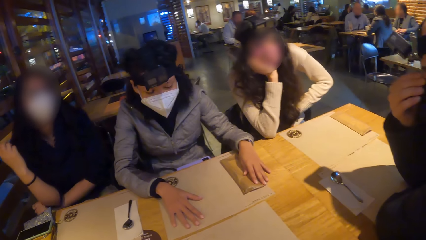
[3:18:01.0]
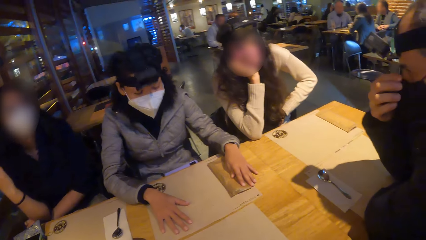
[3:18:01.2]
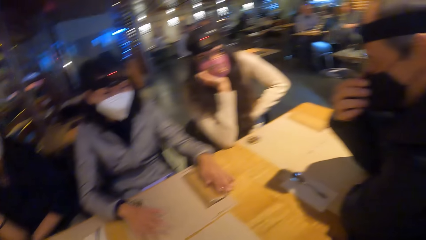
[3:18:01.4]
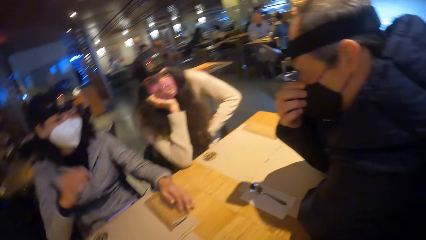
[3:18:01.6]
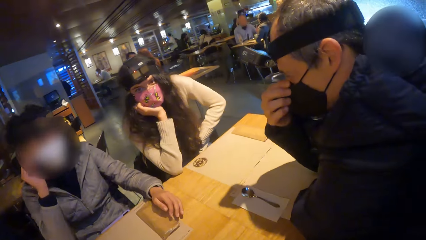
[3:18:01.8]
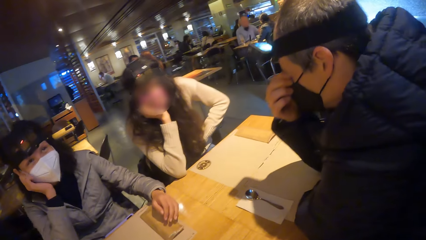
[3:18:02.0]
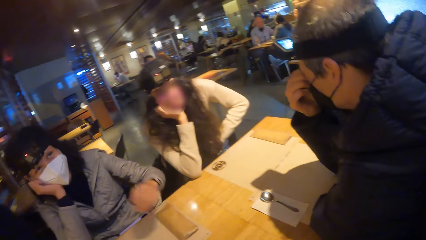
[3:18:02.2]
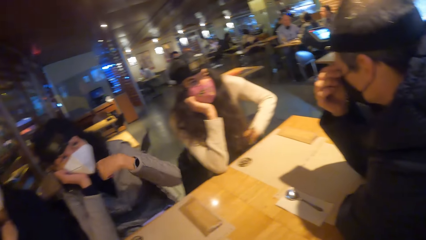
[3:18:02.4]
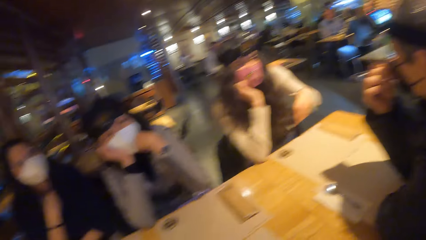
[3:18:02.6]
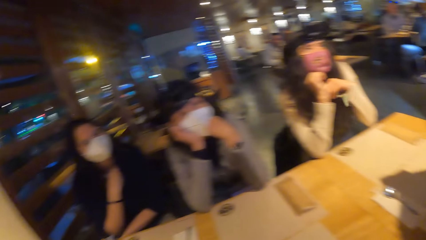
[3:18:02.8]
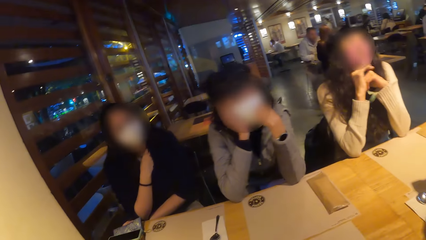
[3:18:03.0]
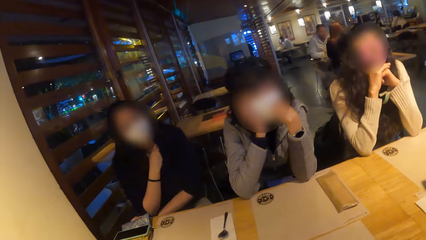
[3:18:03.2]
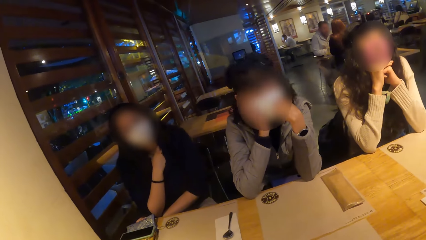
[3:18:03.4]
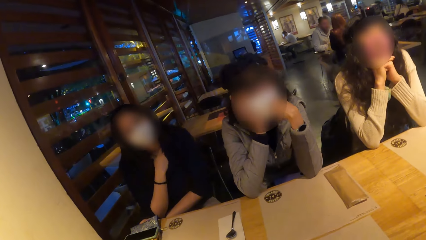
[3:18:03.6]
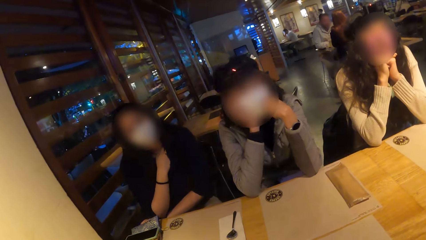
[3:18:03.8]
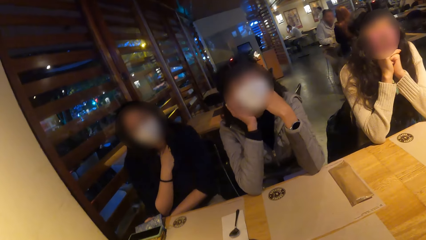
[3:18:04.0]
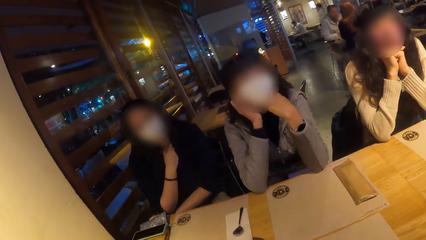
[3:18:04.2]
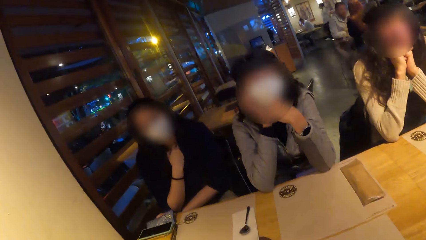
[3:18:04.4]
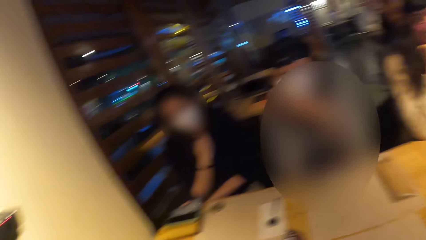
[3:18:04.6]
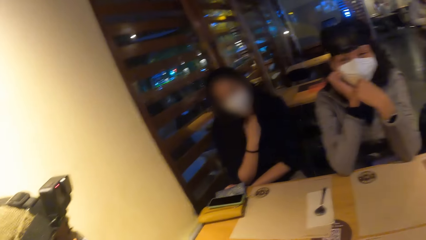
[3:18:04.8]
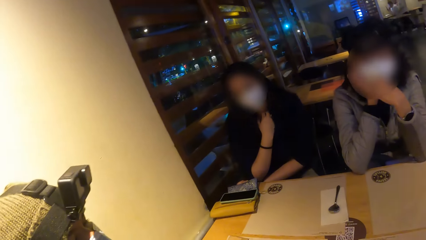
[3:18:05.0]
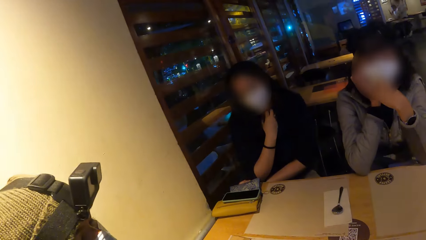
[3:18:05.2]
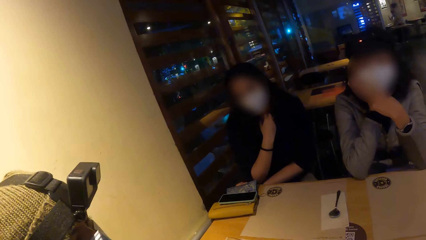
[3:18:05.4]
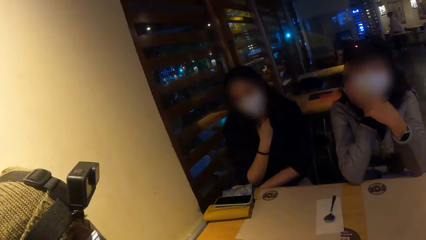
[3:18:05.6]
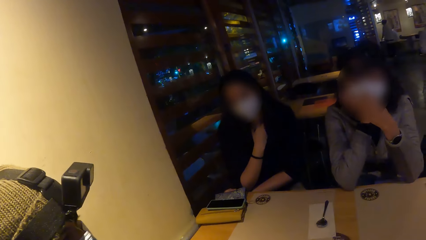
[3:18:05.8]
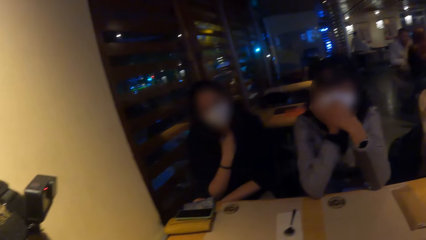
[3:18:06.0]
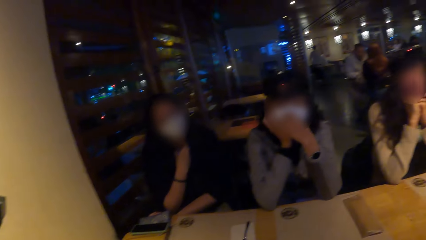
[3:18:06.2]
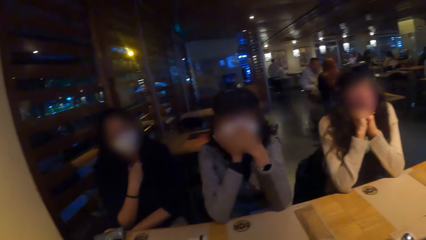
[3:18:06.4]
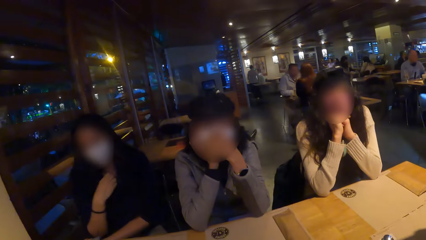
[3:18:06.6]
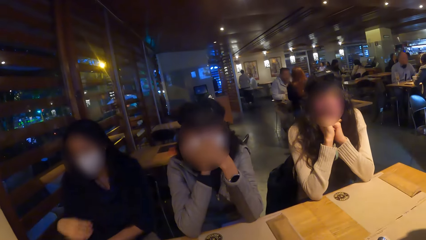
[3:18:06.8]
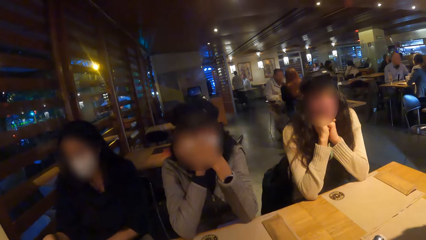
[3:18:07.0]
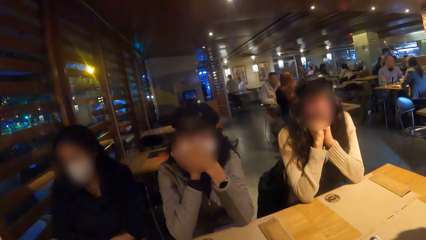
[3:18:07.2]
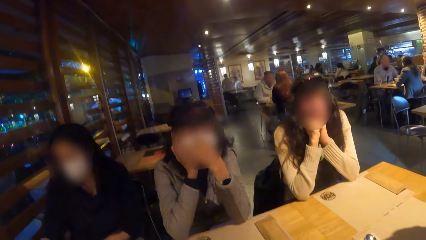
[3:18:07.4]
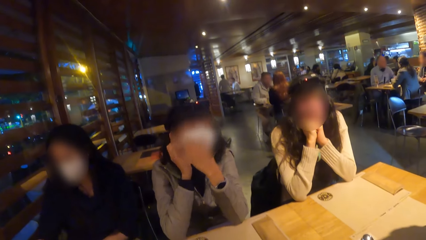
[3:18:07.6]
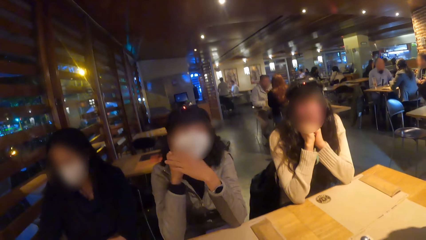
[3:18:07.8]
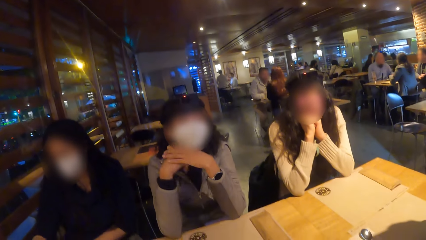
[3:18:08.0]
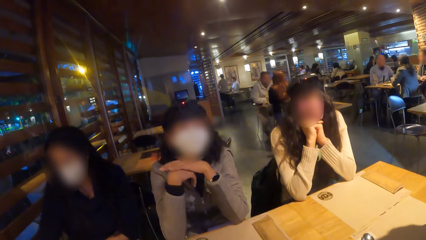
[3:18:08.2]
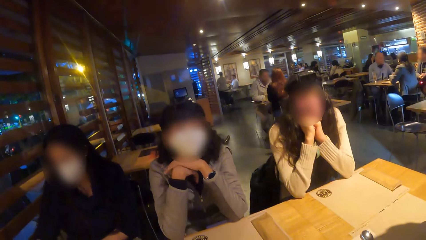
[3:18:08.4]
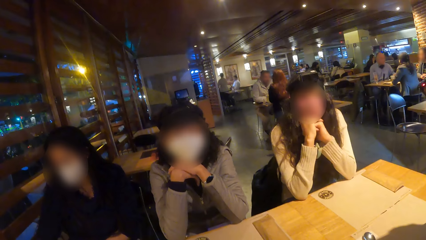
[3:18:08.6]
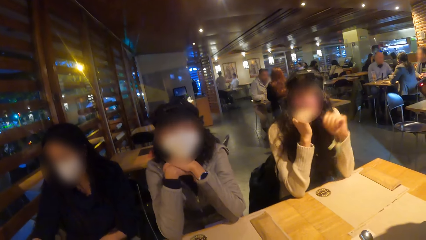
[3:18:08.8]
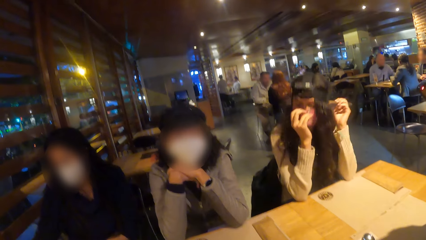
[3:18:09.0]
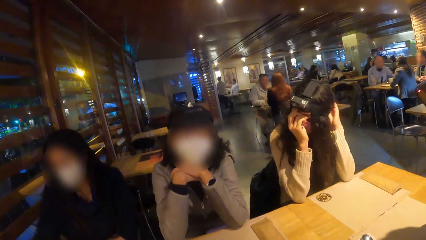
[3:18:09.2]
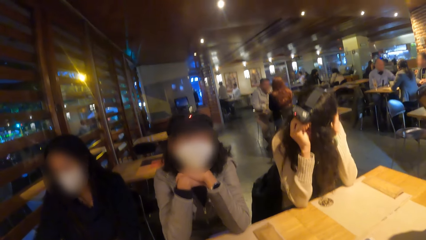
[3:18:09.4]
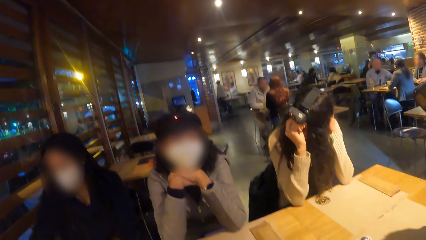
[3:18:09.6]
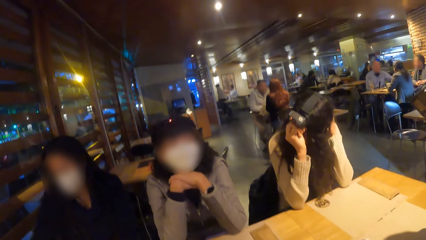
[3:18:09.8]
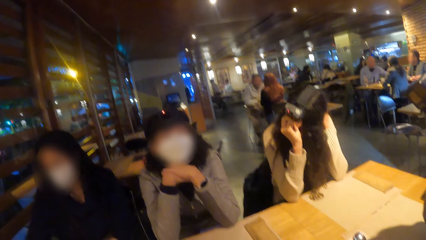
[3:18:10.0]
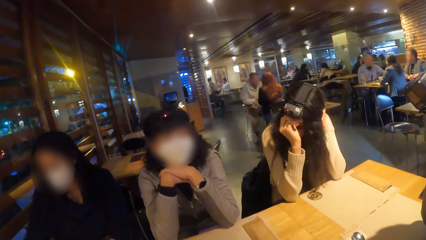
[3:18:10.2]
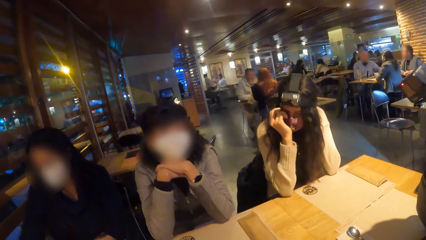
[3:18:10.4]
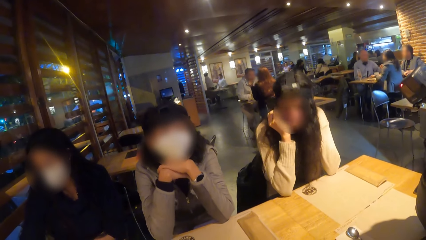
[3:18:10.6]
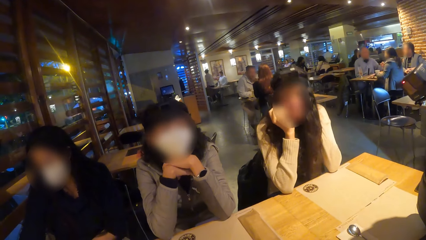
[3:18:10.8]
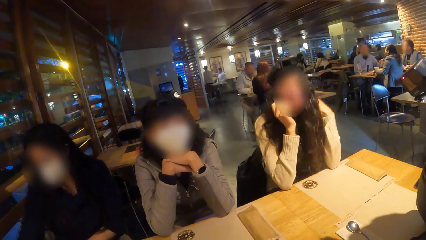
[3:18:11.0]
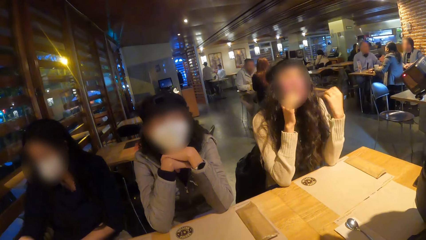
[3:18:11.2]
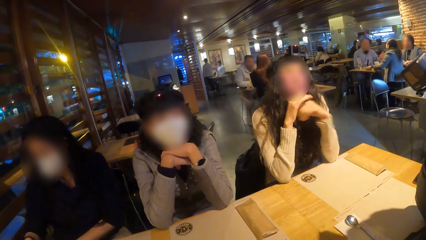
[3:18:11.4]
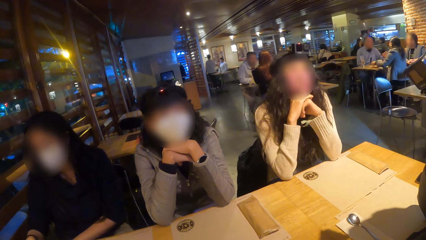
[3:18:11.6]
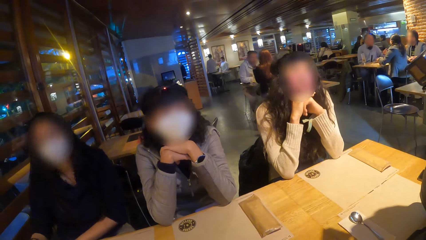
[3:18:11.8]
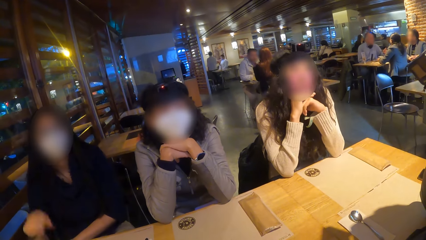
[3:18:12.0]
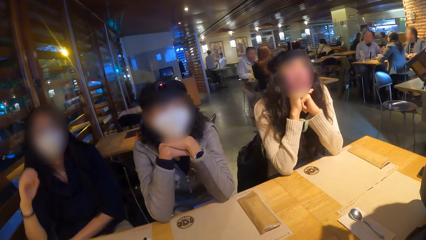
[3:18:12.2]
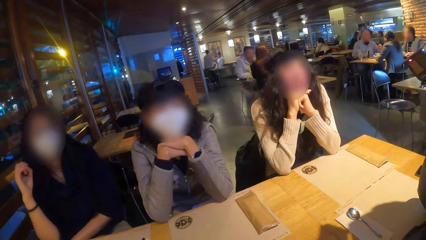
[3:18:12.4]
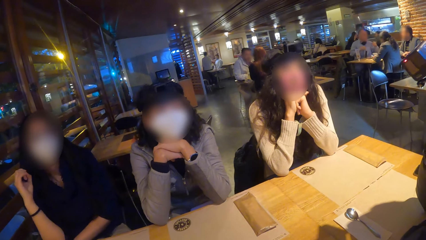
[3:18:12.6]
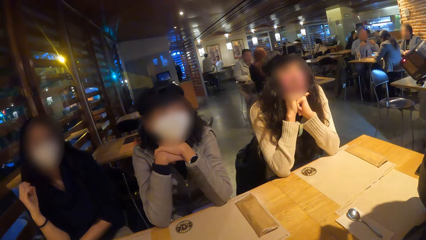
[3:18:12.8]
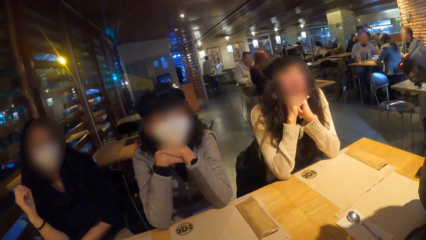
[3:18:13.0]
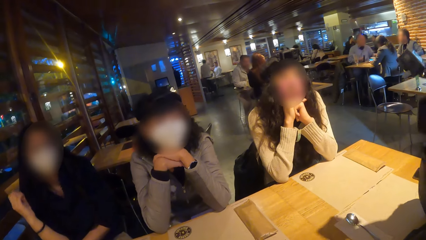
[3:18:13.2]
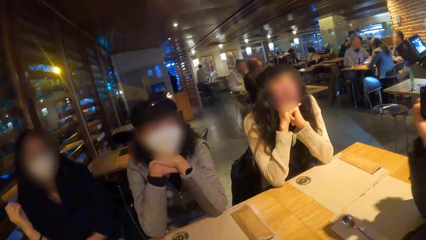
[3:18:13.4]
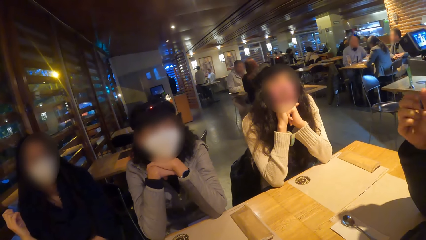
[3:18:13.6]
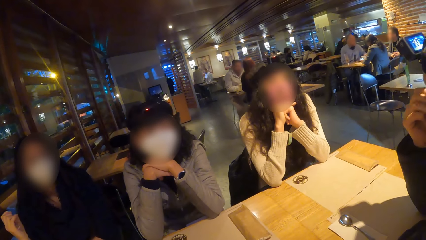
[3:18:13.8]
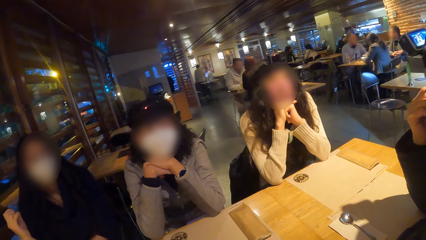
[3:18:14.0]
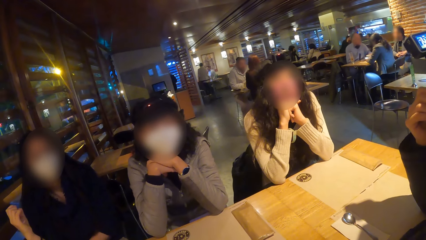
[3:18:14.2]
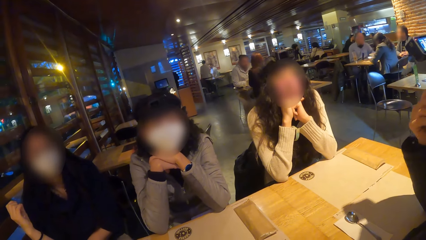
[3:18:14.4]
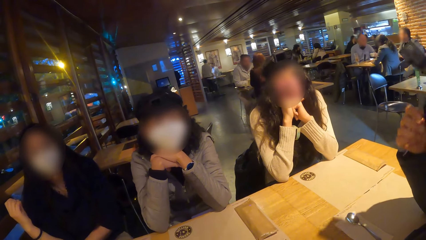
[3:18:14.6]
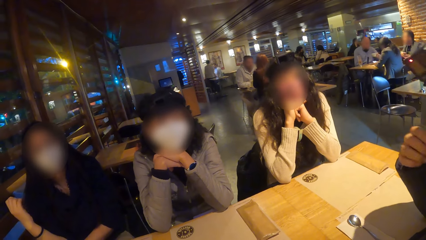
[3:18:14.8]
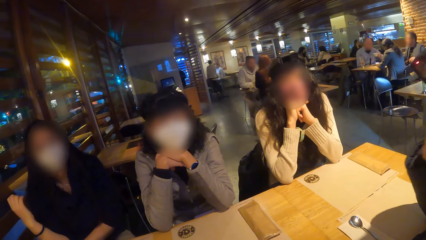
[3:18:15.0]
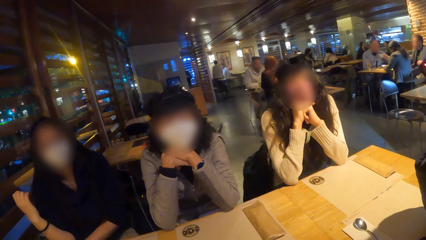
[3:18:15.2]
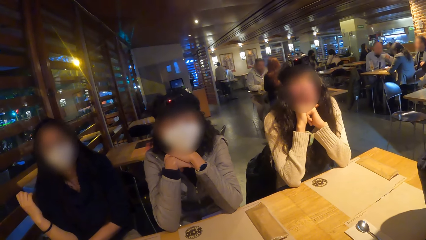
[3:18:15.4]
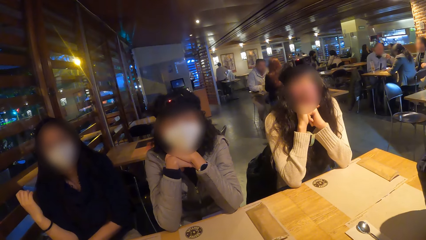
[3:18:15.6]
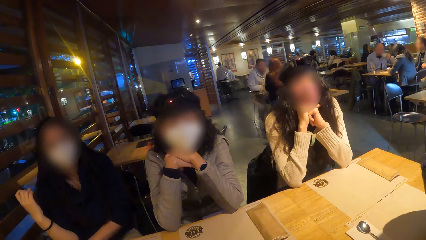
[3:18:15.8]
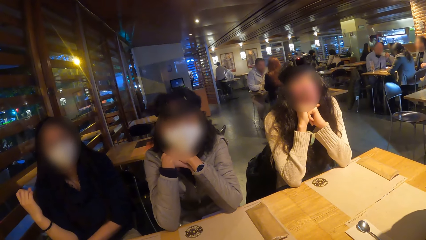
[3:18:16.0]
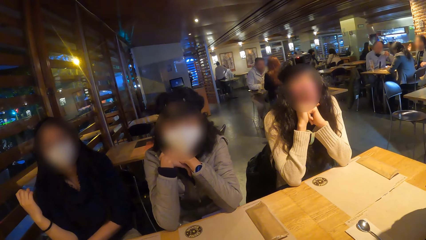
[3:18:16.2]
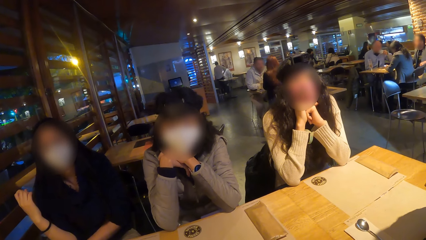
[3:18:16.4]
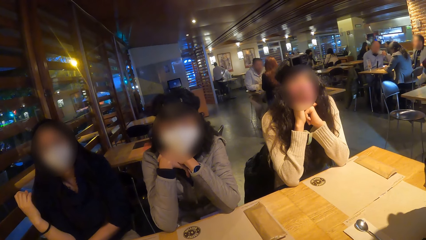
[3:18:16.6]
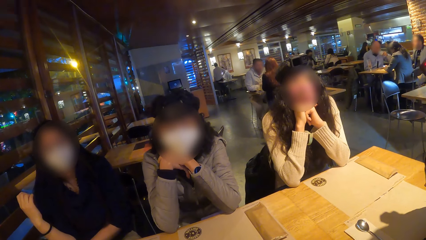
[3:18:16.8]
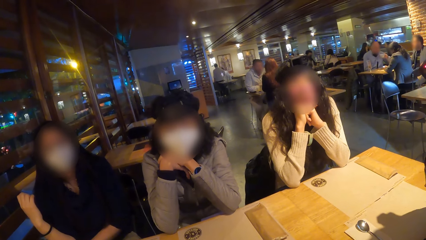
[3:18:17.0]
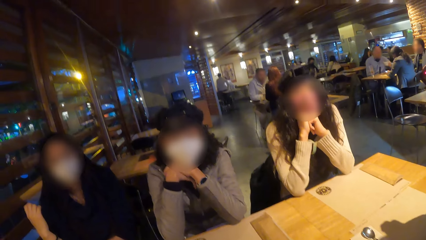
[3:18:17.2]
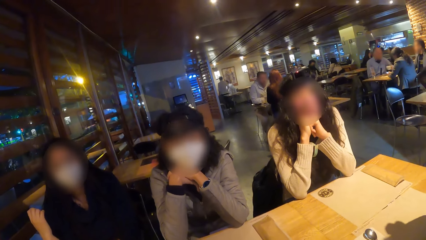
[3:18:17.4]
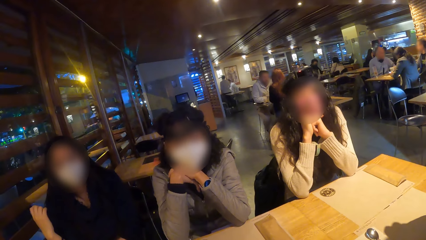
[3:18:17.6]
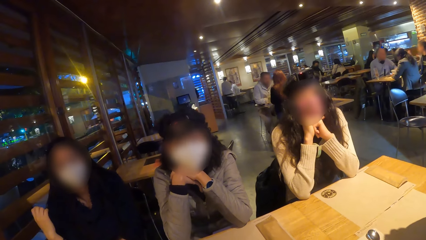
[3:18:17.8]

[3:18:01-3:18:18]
The man adjusts his face mask with his right hand. The woman holds her cheek with her left hand. Another woman touches her head with both hands.
